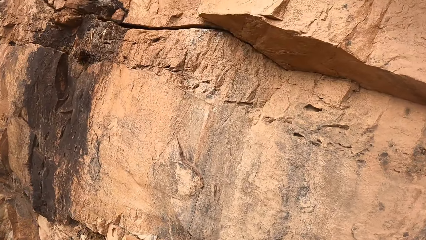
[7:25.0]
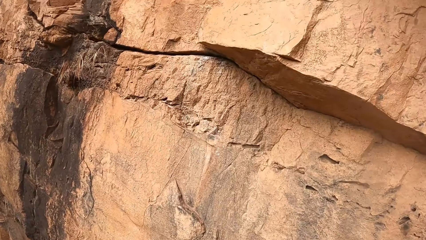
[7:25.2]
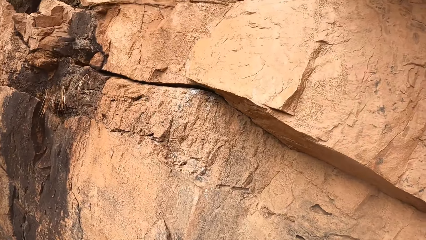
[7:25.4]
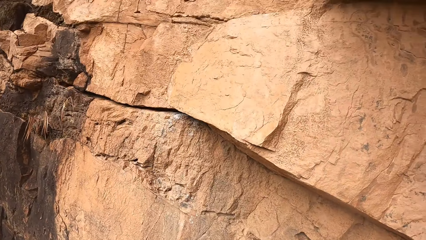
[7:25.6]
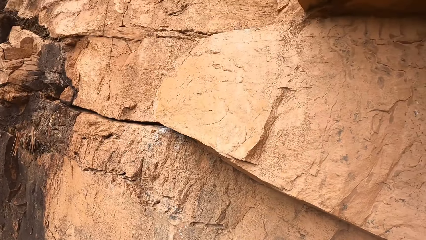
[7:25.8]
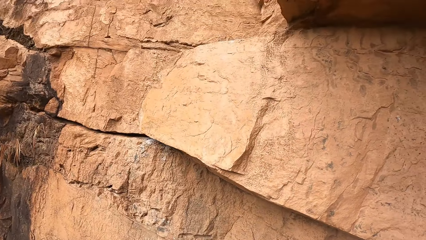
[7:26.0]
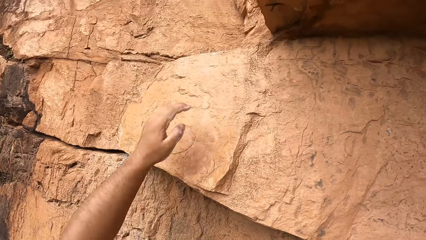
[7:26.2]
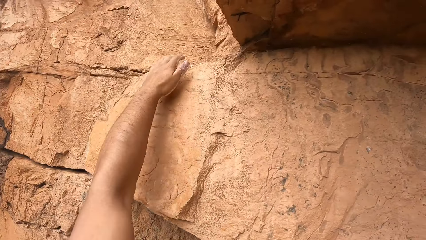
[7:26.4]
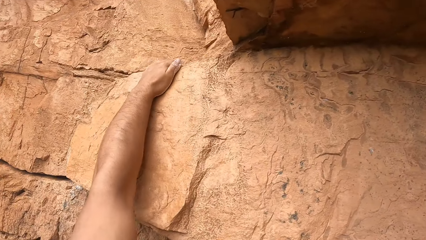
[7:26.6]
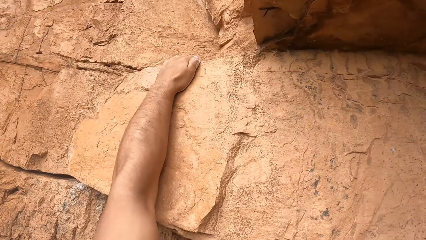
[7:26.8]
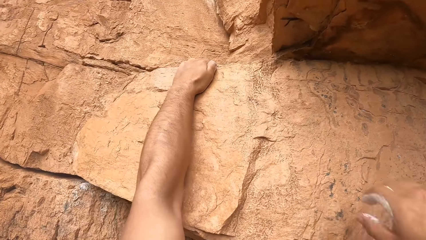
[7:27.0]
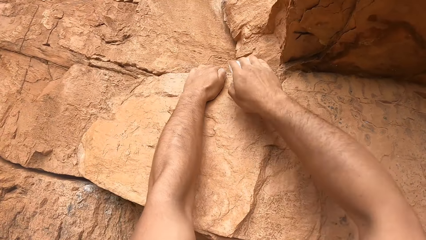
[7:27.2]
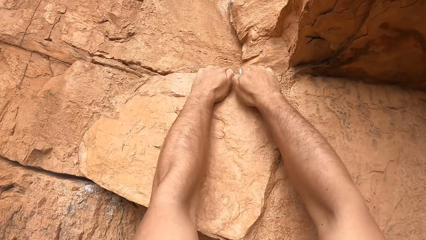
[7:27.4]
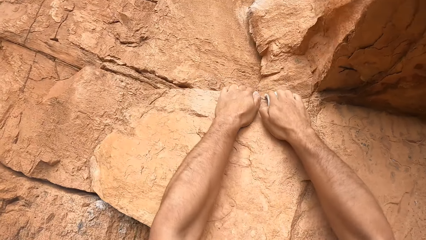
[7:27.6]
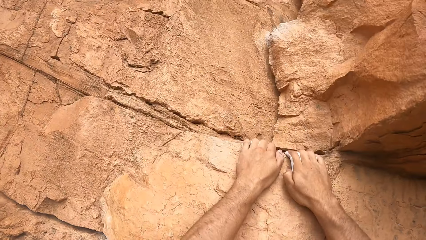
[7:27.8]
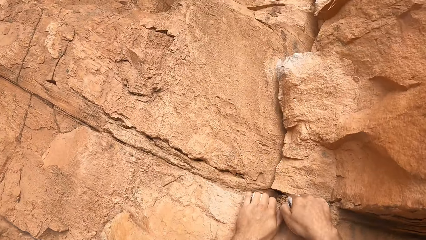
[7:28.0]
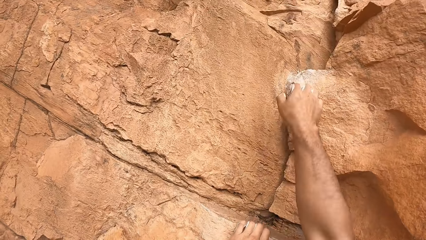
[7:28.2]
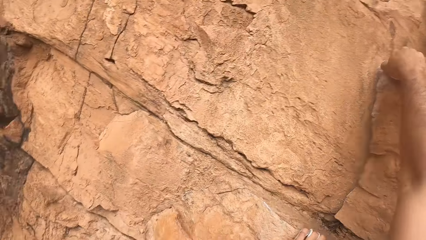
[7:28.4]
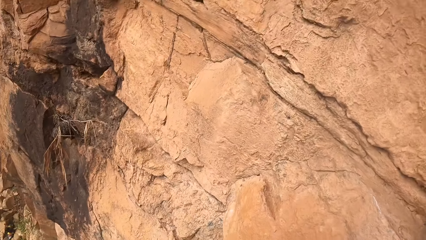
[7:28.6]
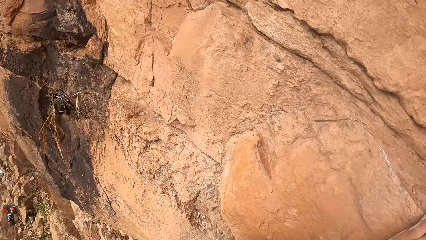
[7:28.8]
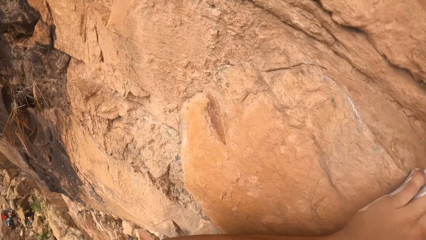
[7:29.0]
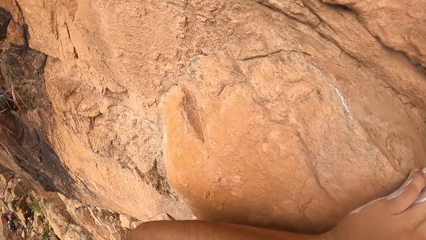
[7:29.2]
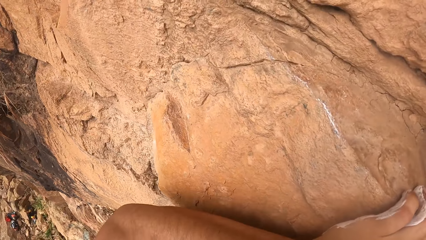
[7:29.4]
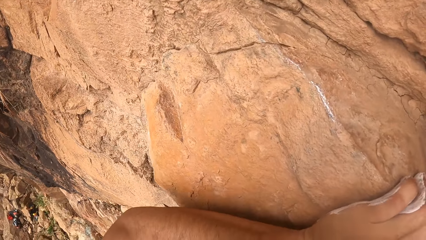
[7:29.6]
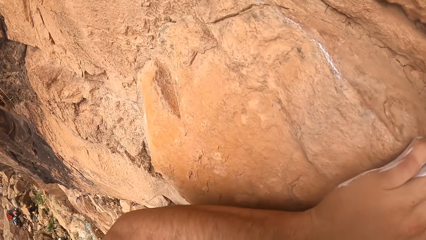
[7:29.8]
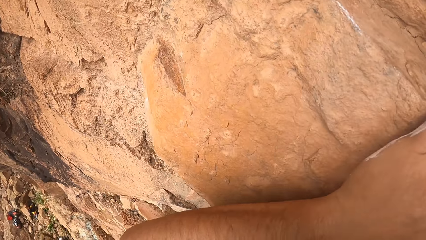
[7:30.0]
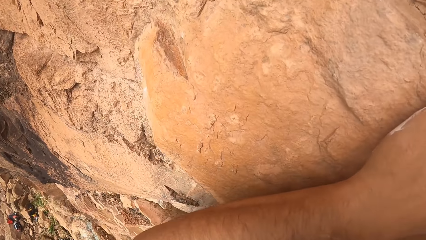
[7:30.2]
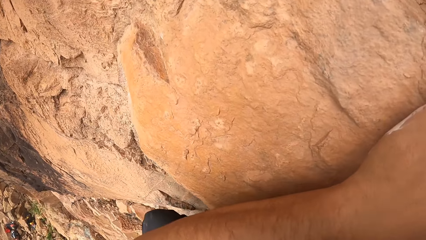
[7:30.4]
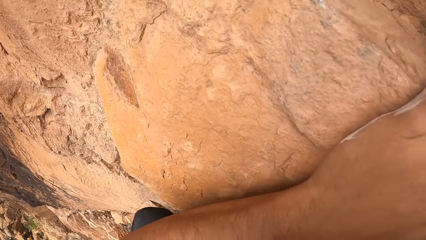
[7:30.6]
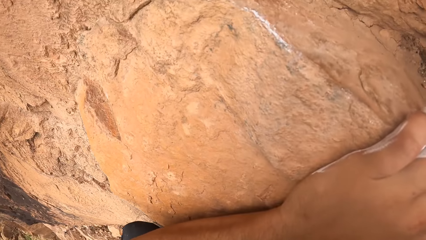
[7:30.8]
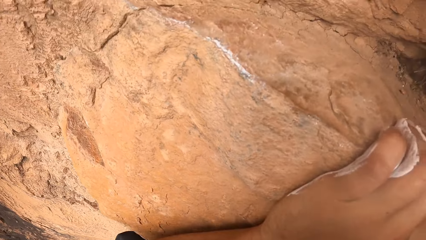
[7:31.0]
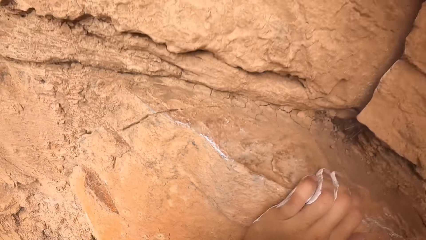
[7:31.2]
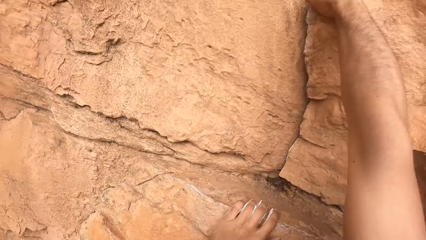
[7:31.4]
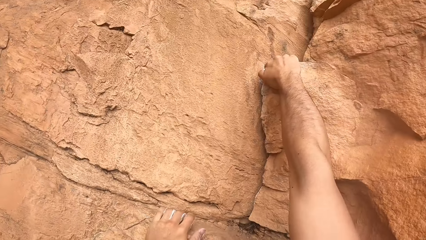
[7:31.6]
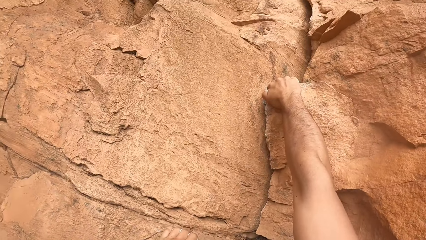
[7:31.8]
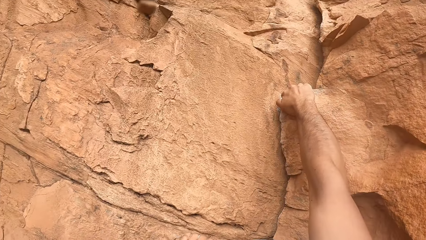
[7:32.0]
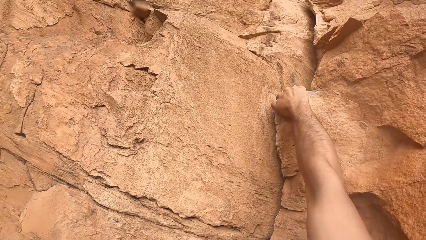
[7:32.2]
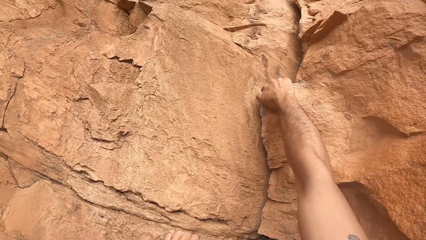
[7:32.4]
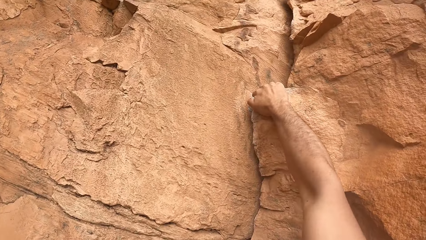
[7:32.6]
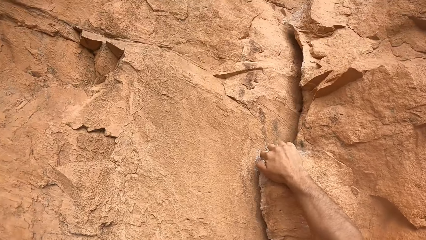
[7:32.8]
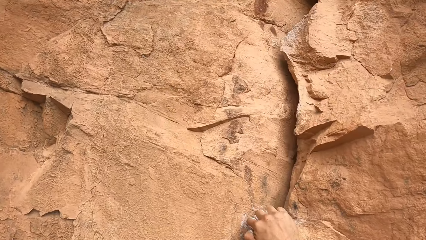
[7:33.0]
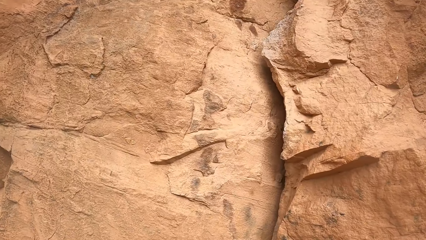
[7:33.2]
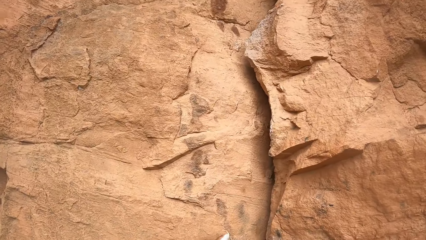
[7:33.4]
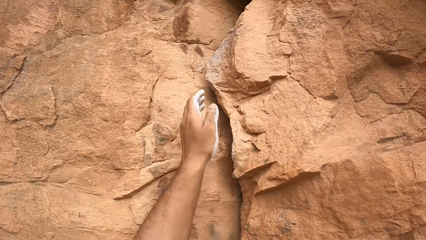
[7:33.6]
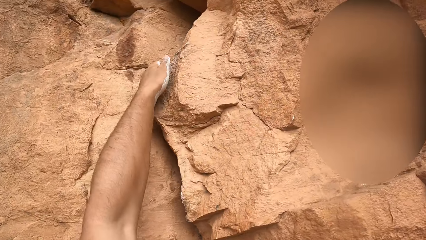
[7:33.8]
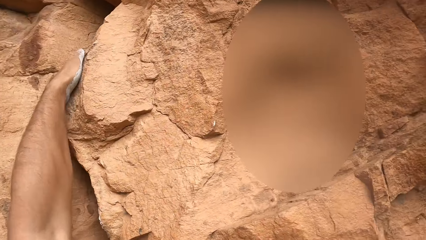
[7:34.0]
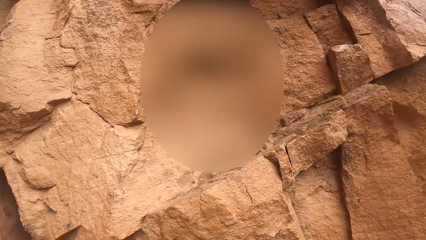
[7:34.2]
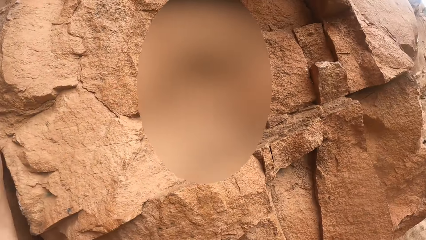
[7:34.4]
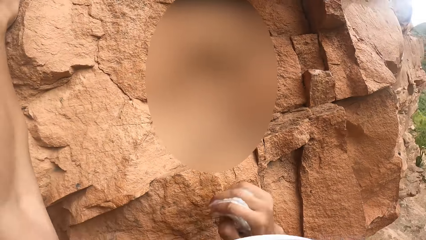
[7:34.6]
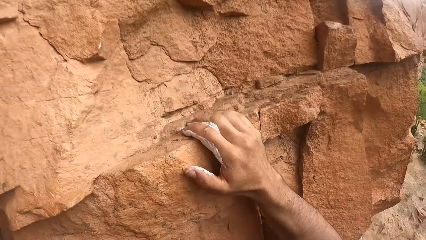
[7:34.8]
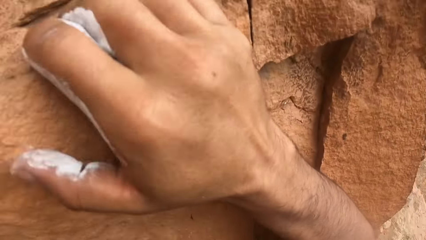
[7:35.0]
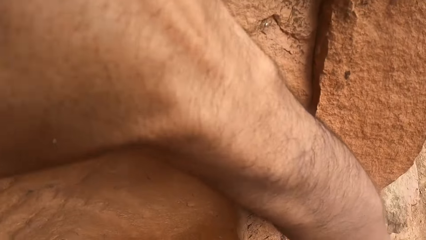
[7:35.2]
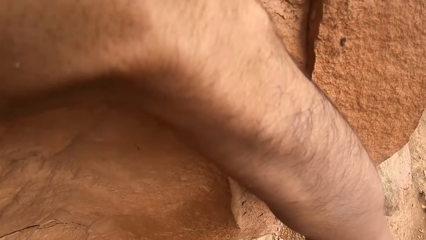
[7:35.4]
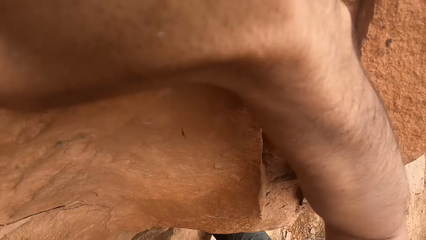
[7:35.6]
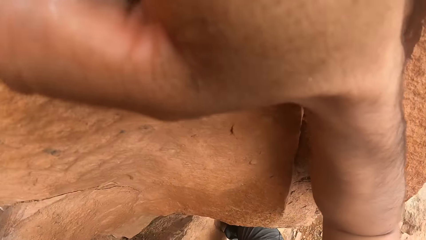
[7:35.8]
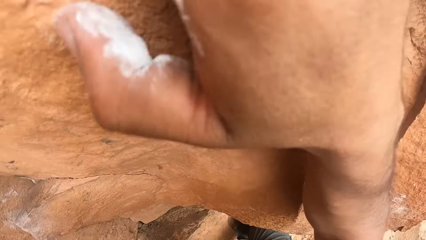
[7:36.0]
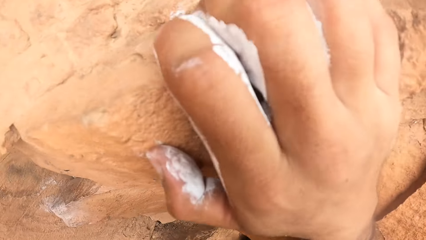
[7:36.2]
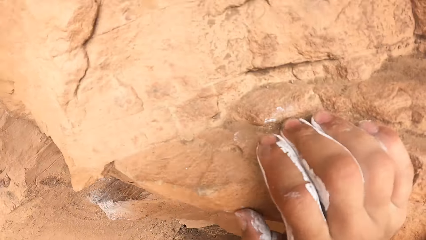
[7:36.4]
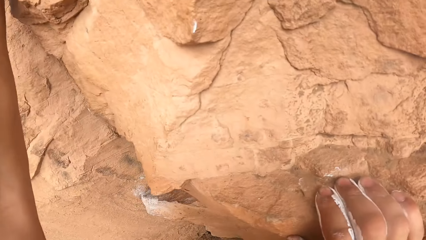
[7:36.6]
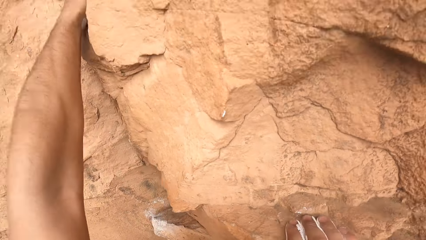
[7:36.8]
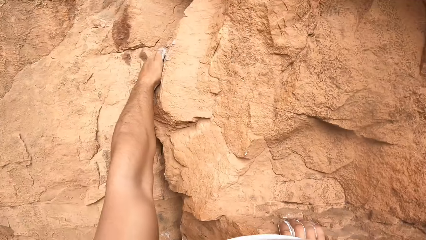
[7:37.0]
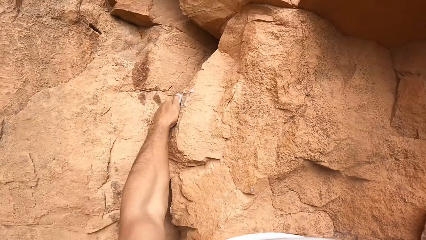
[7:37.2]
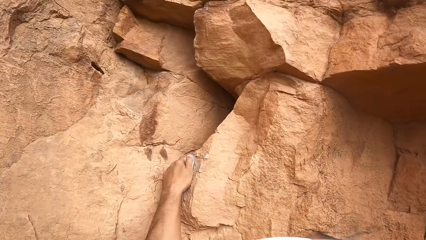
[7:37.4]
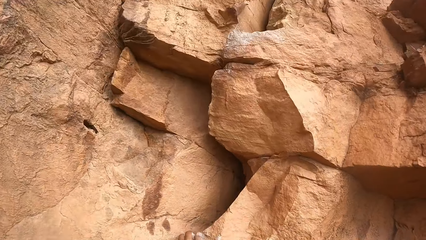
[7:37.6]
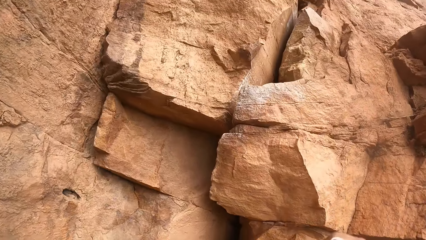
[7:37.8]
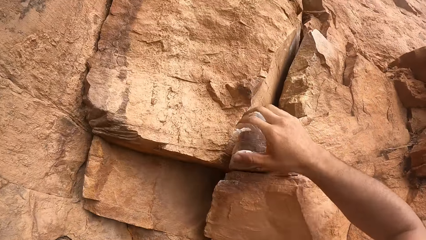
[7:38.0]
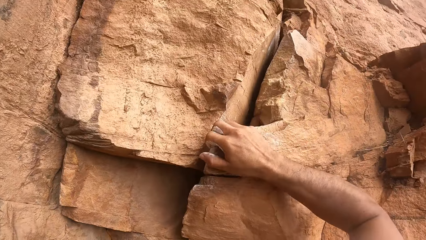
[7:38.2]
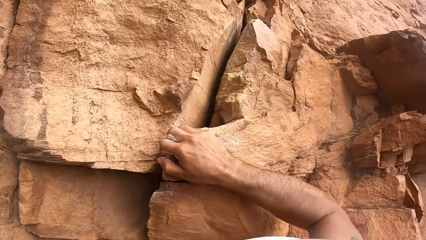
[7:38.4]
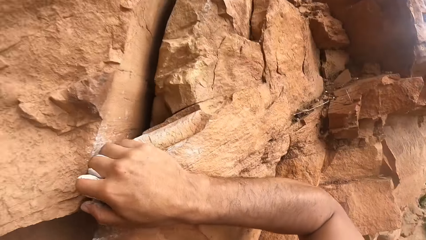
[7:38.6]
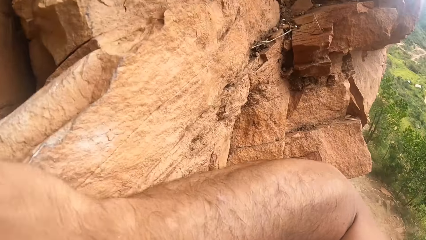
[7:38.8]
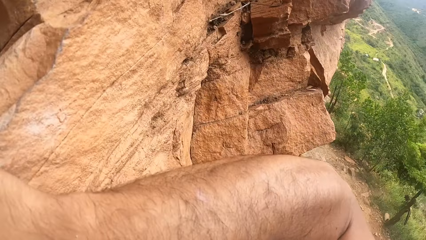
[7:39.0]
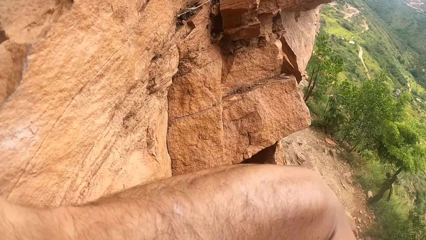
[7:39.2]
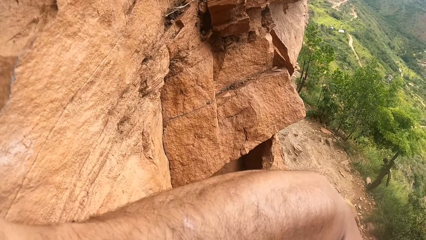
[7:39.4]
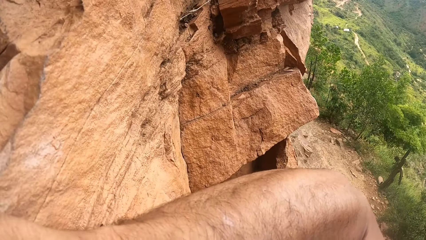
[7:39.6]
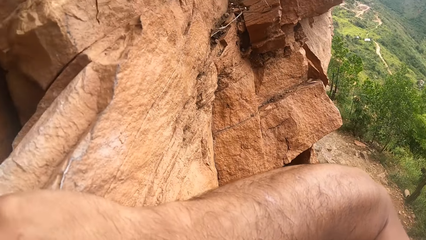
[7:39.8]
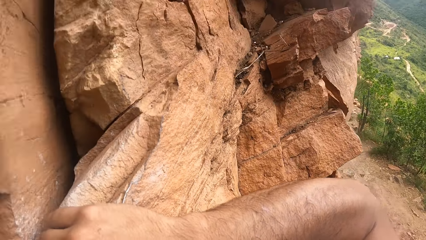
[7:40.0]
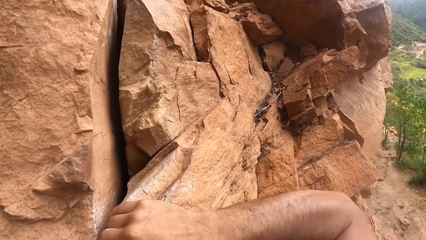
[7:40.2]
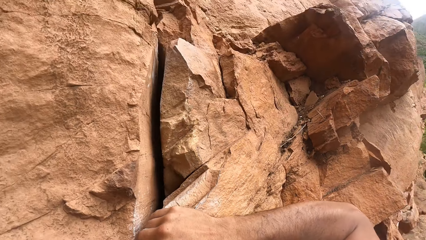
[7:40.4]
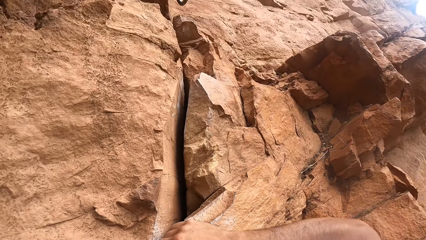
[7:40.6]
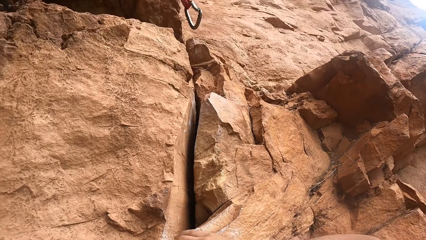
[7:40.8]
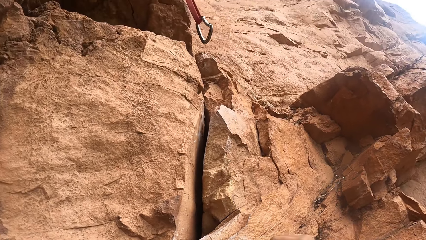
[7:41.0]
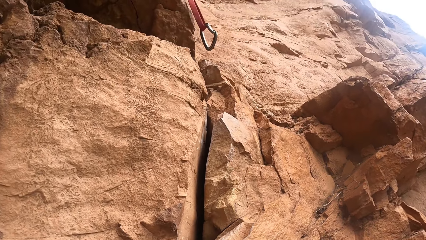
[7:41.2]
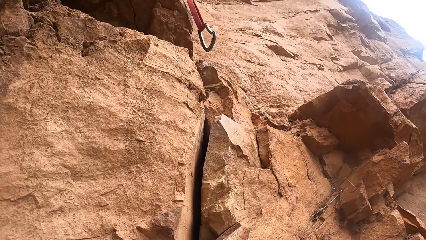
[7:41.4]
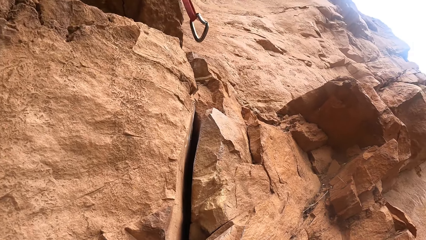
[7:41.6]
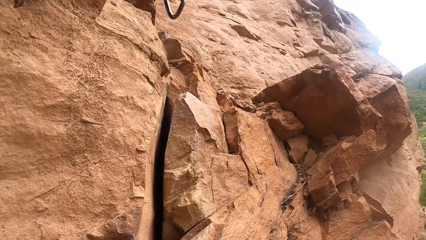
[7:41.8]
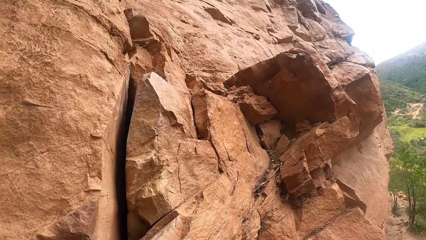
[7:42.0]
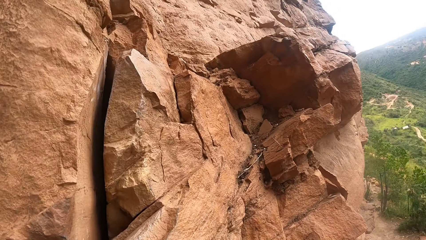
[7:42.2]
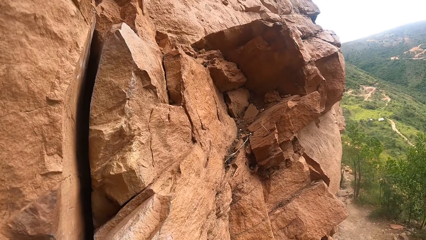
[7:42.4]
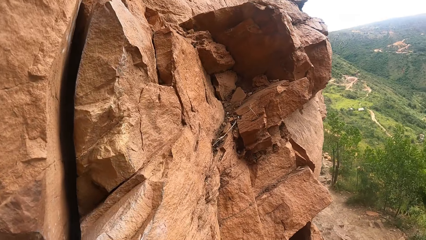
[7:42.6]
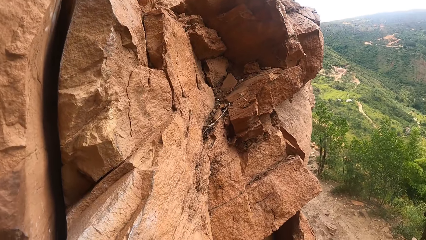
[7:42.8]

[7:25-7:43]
The camera wearer looks at a rock. They grasp the rock with the left hand. They grasp the rock with both hands. They grasp the rock with the right hand. They climb the mountain. They grasp the rock with the left hand. They grasp the rock with the right hand. They grasp the rock with the right hand again. They look down around the rock. They look up the rock.
